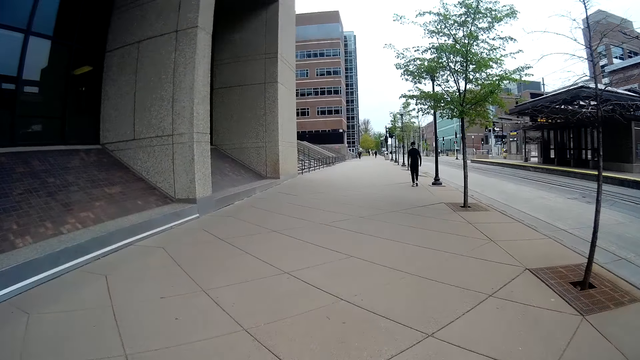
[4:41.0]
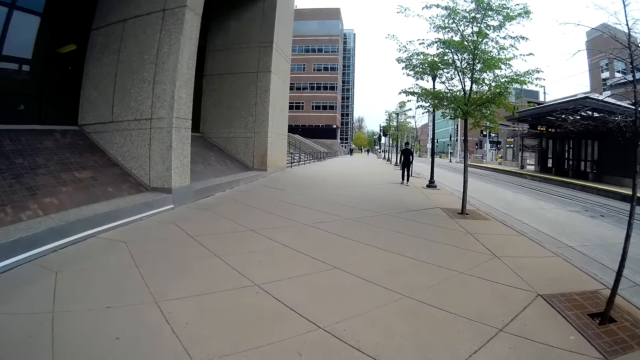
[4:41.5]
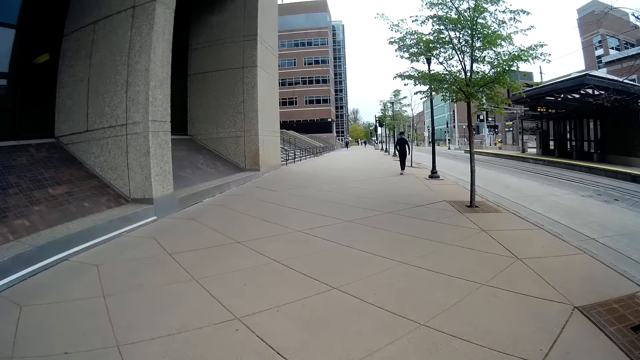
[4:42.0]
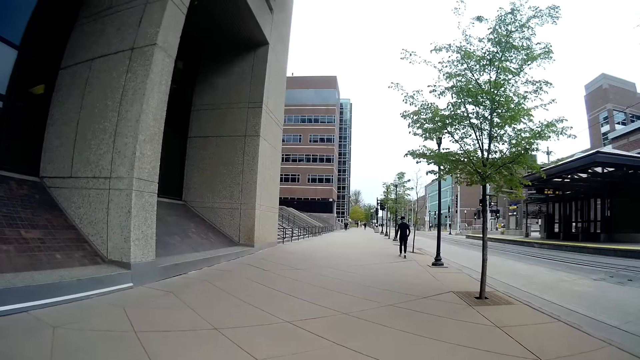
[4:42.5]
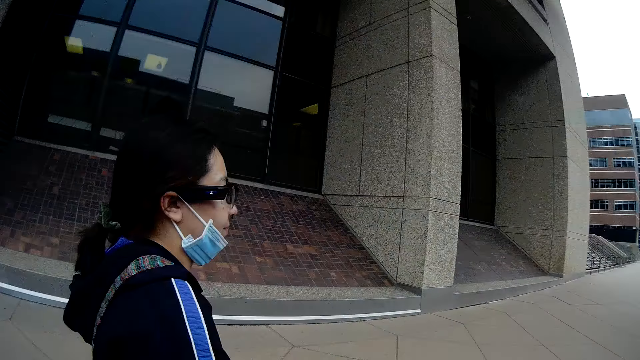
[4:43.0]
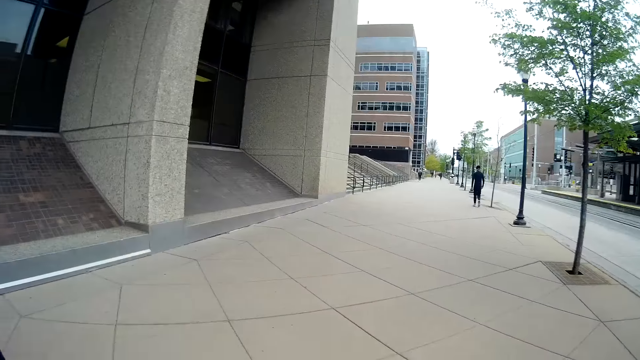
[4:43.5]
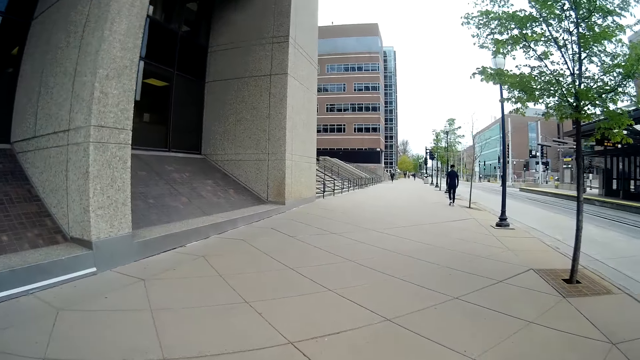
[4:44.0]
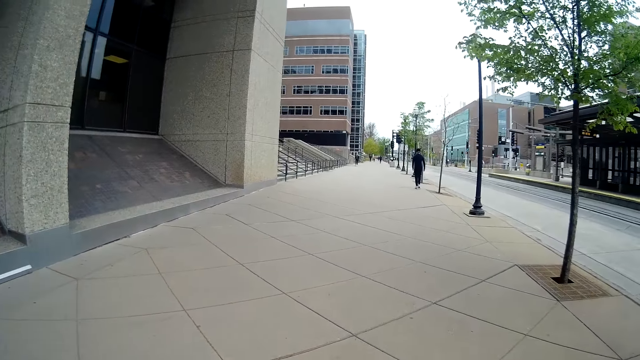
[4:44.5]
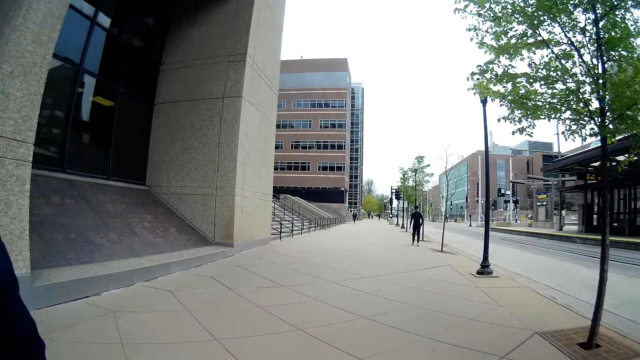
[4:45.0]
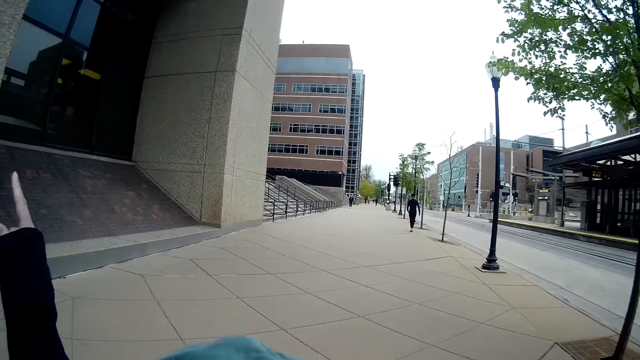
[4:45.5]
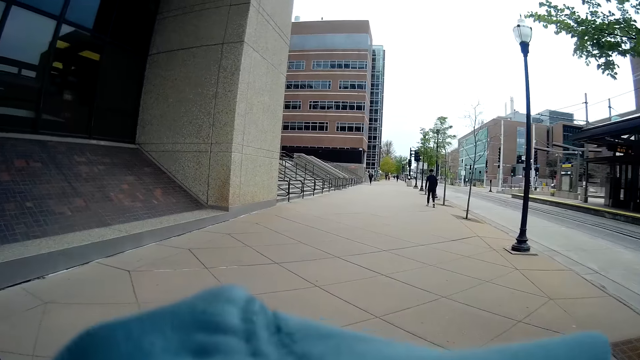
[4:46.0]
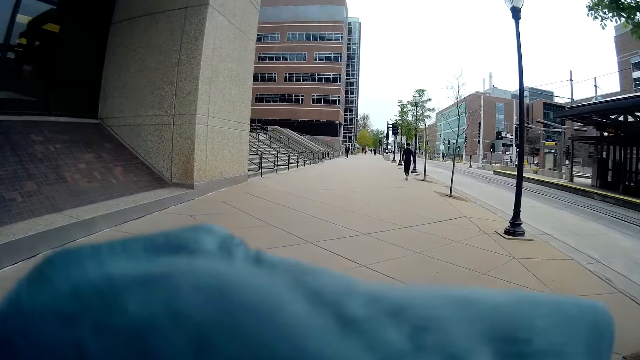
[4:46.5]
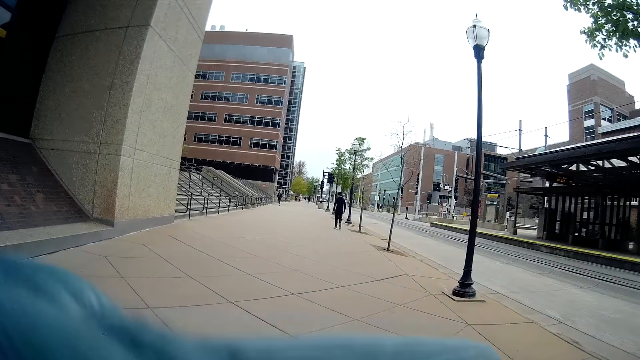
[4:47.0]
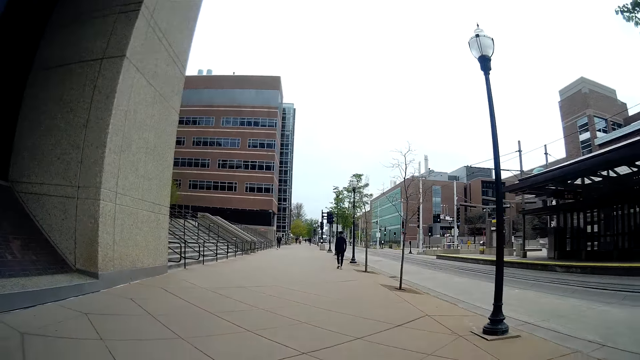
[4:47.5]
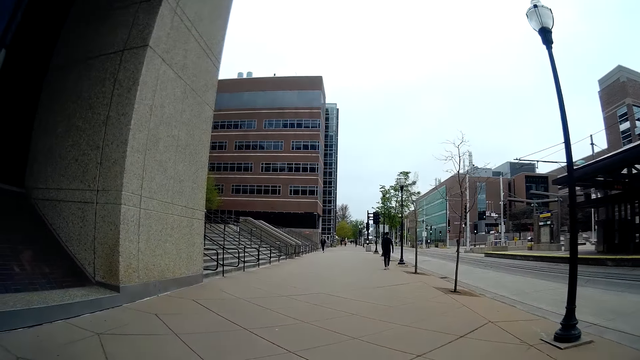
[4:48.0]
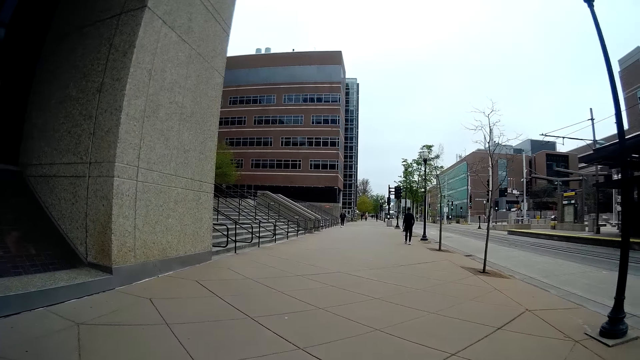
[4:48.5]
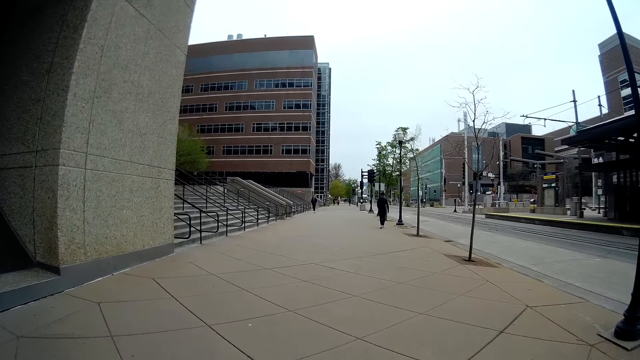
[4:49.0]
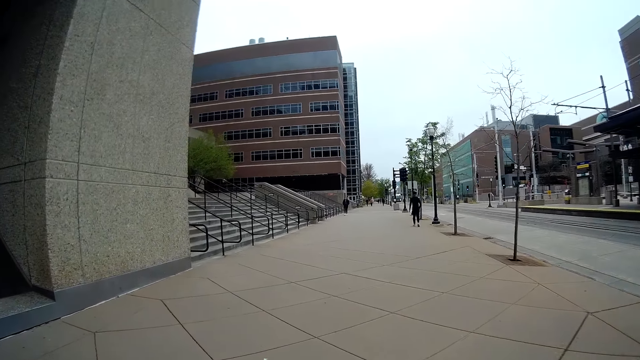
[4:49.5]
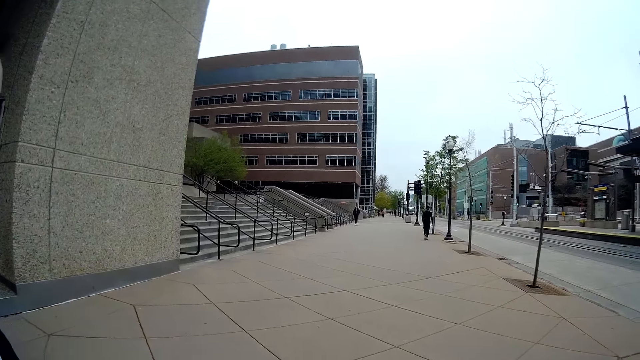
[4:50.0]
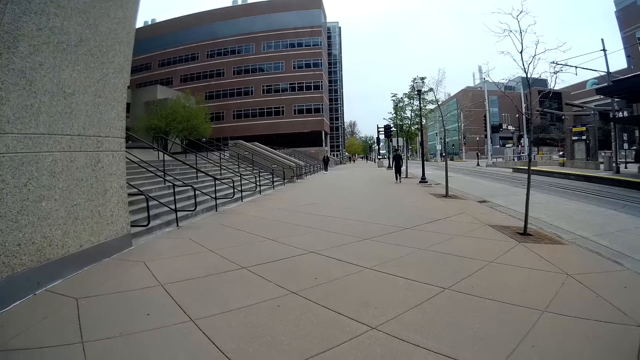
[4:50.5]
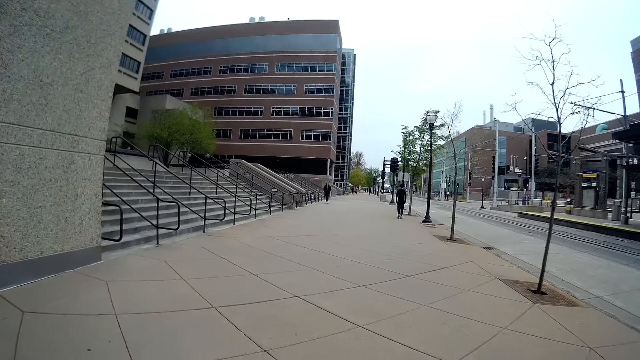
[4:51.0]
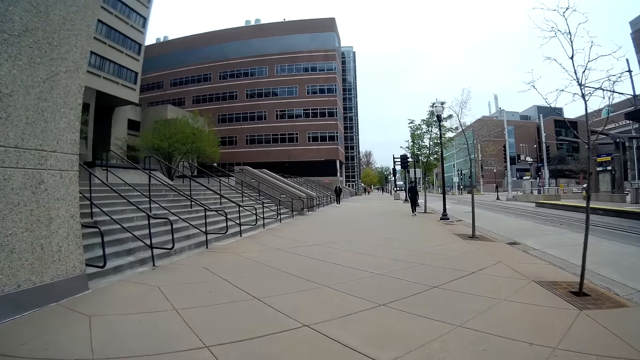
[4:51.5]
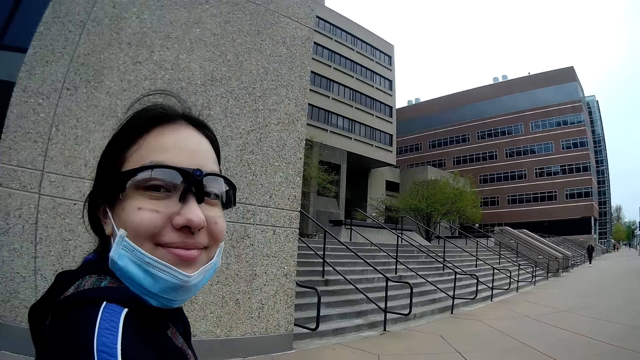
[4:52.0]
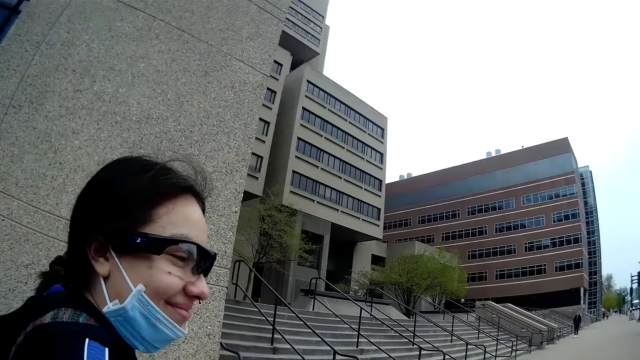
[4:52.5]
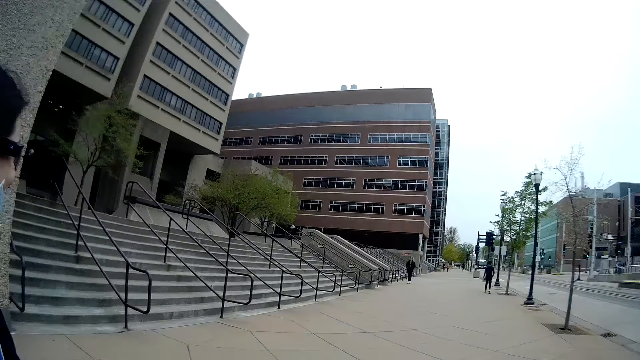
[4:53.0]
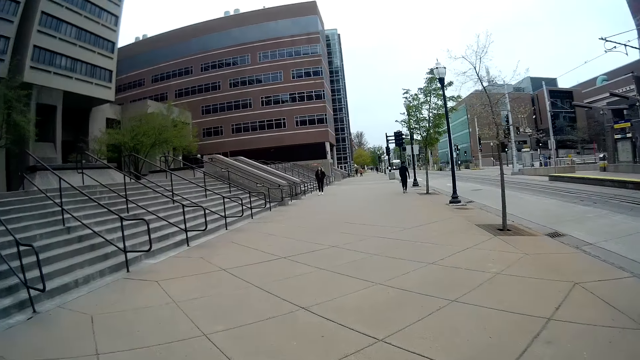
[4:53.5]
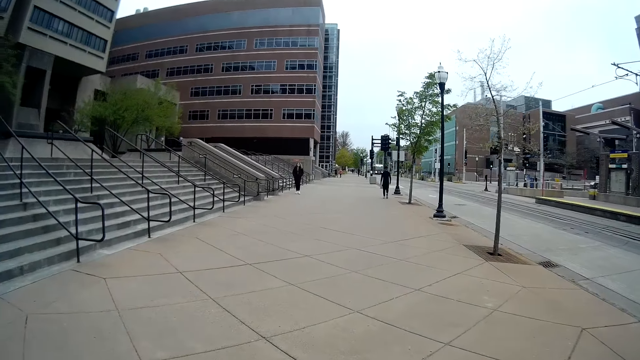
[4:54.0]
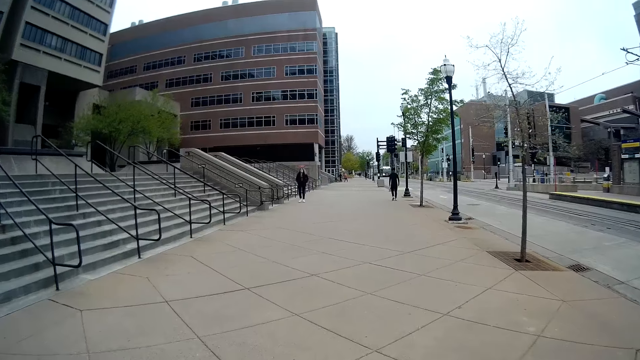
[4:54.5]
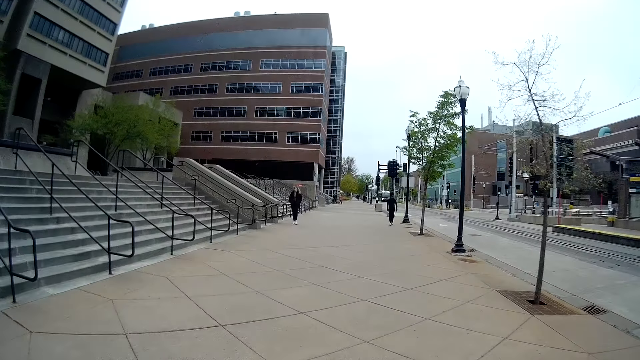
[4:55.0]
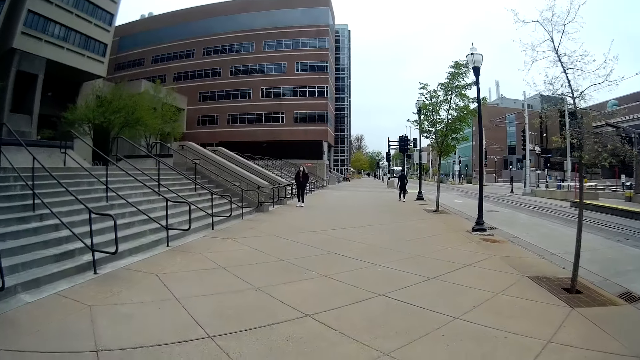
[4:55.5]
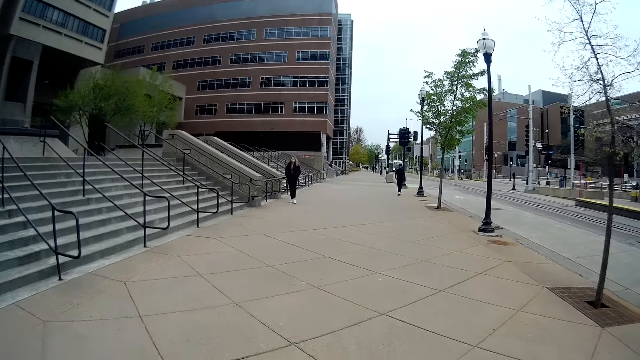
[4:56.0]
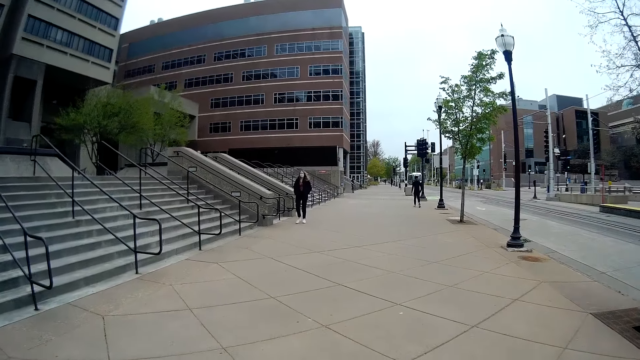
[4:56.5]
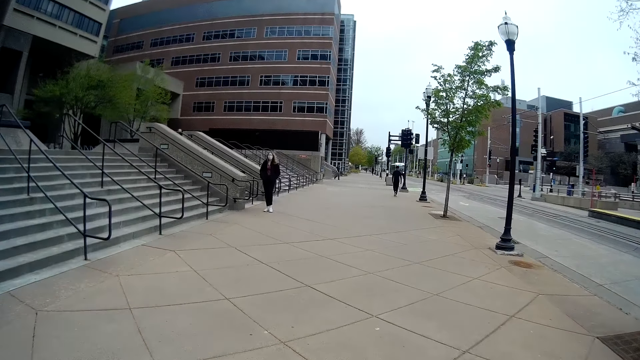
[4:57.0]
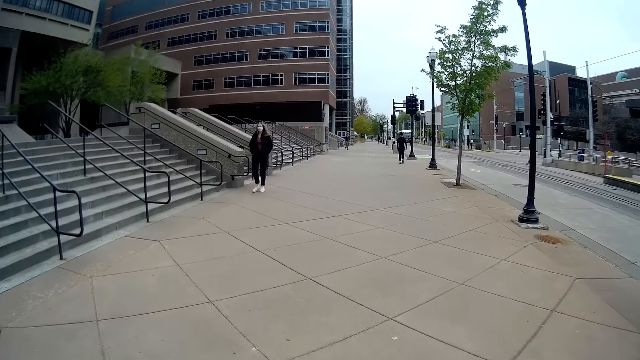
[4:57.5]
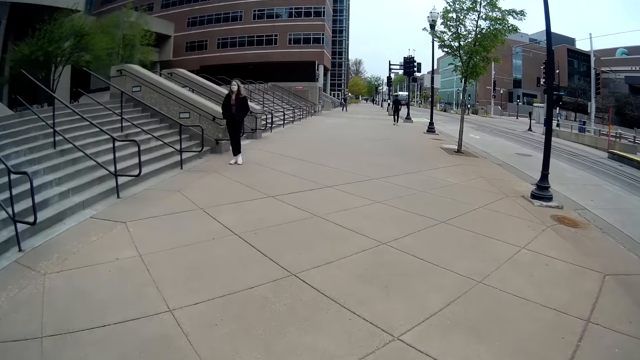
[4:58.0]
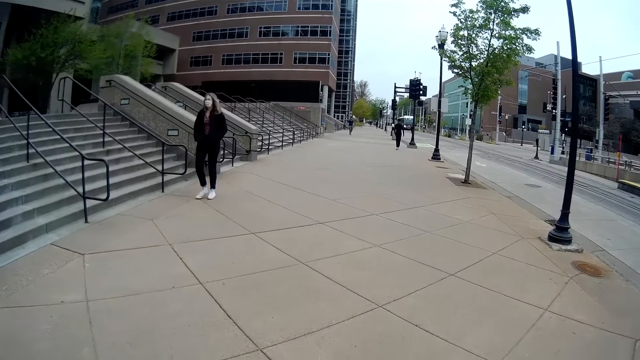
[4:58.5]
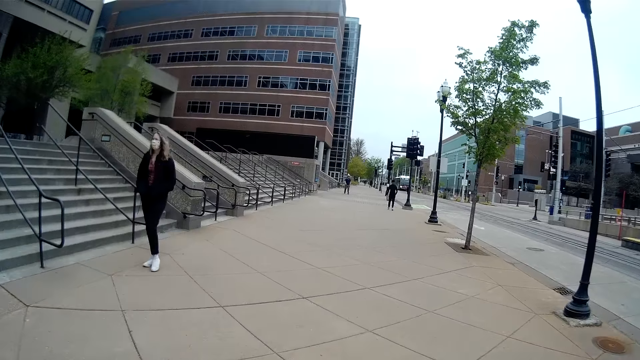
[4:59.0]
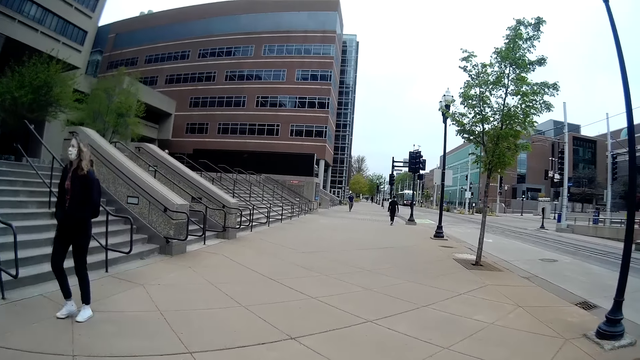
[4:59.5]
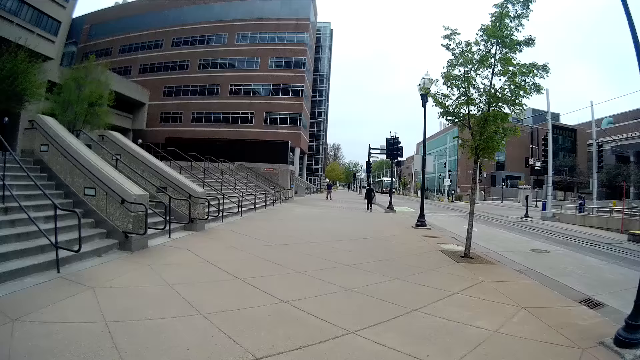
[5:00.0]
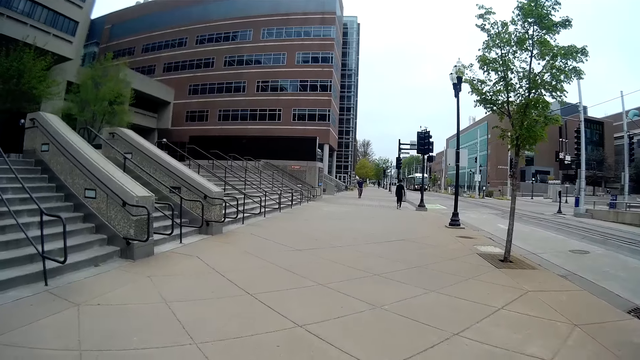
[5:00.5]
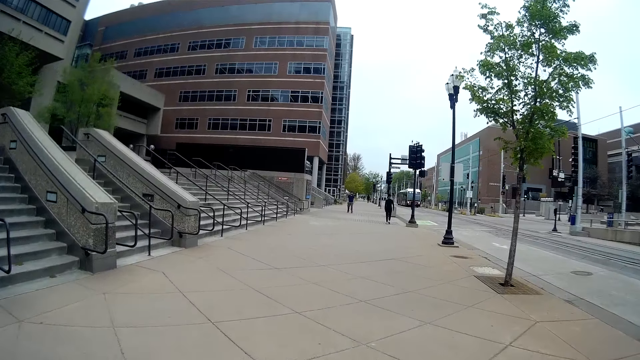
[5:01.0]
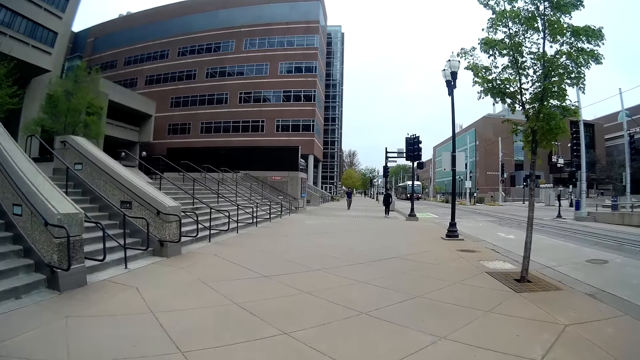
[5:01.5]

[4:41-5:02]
A lady moves her hand and walks around. The camera wearer laughs. Another lady walks around. The camera wearer walks around.
